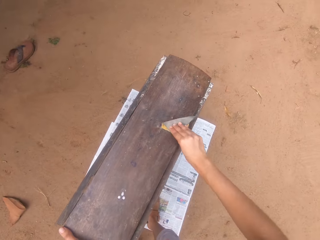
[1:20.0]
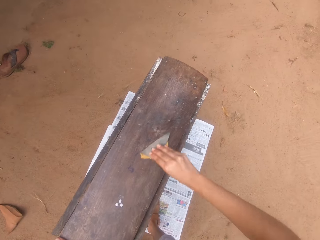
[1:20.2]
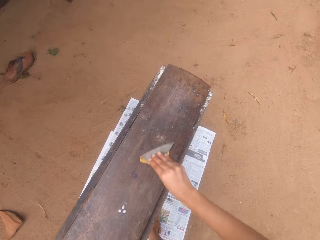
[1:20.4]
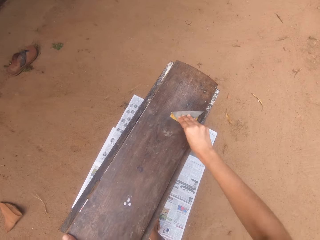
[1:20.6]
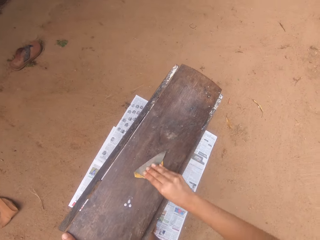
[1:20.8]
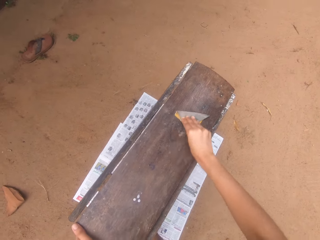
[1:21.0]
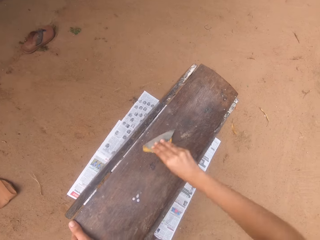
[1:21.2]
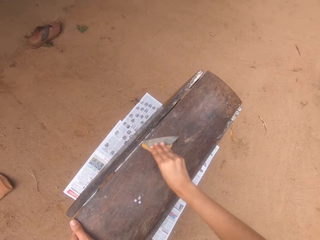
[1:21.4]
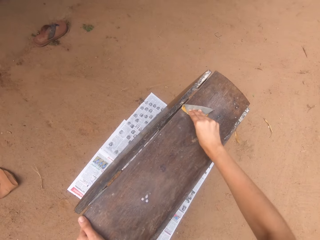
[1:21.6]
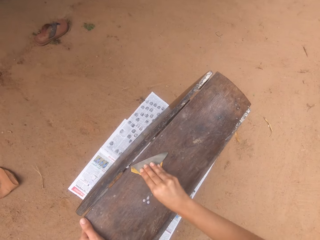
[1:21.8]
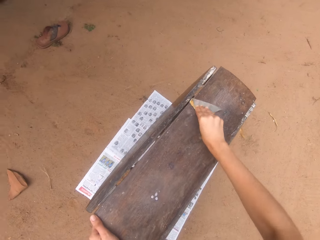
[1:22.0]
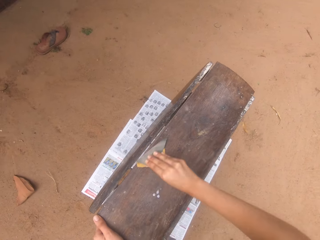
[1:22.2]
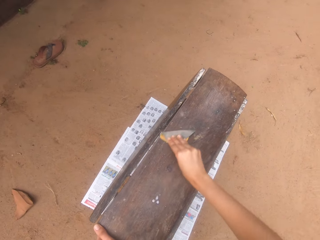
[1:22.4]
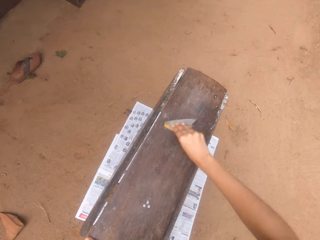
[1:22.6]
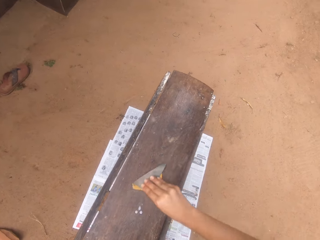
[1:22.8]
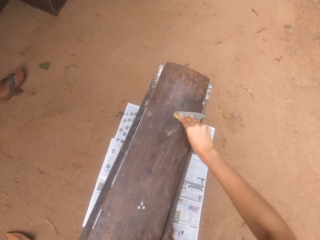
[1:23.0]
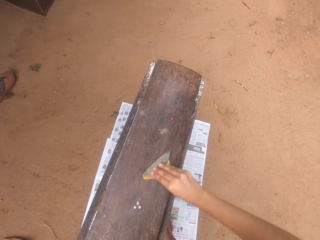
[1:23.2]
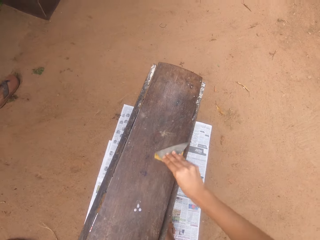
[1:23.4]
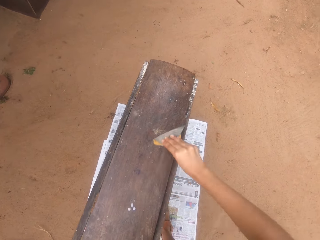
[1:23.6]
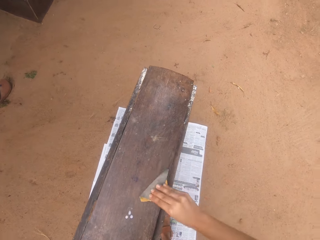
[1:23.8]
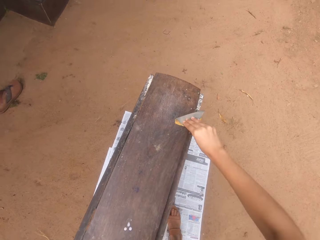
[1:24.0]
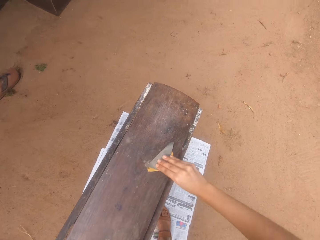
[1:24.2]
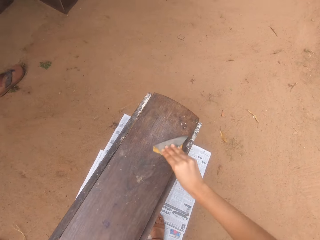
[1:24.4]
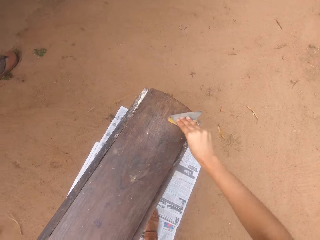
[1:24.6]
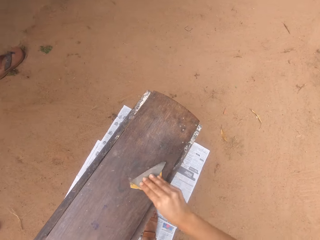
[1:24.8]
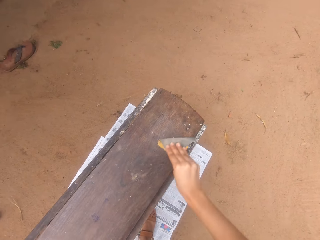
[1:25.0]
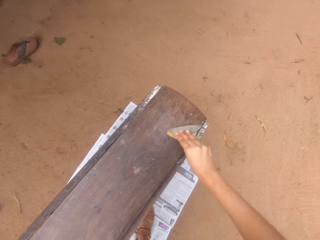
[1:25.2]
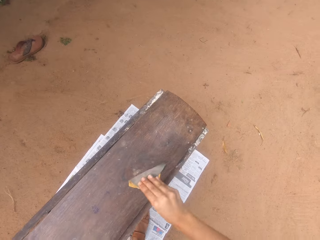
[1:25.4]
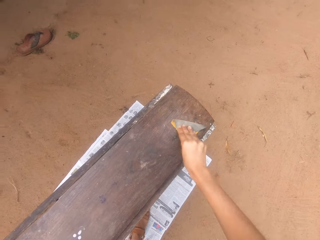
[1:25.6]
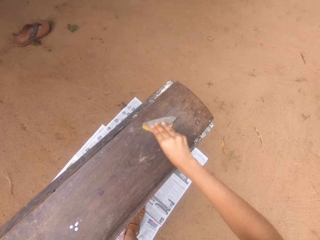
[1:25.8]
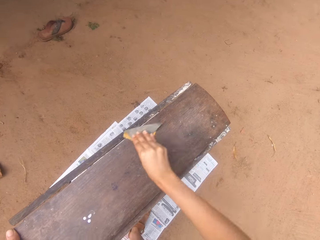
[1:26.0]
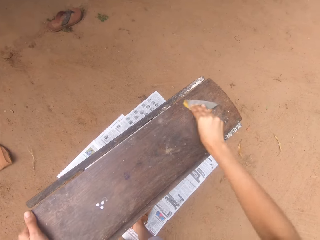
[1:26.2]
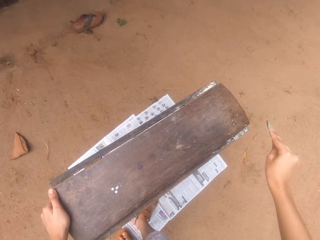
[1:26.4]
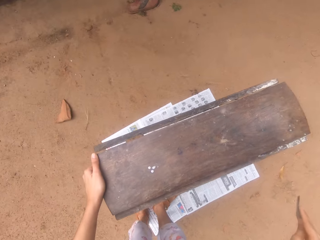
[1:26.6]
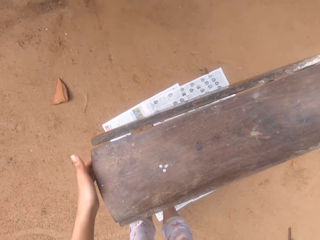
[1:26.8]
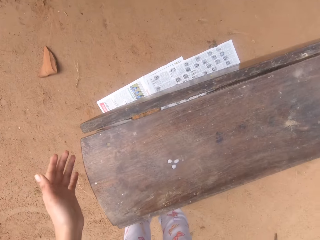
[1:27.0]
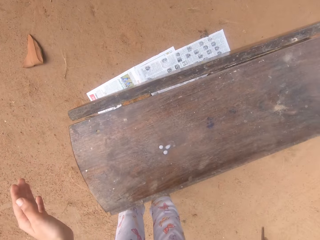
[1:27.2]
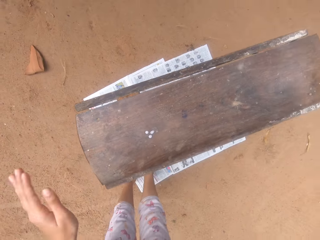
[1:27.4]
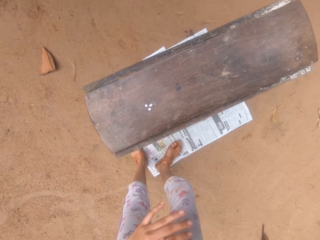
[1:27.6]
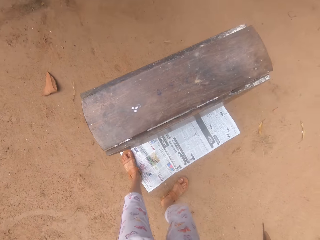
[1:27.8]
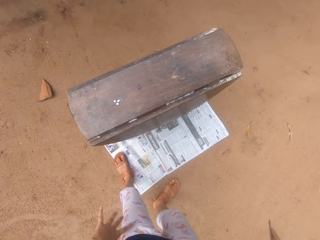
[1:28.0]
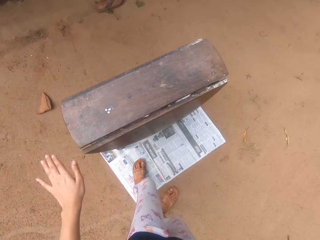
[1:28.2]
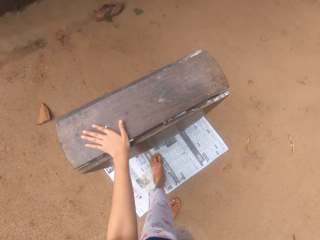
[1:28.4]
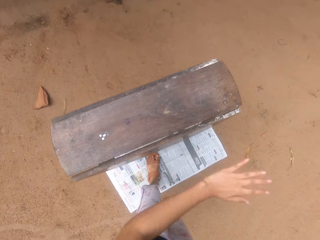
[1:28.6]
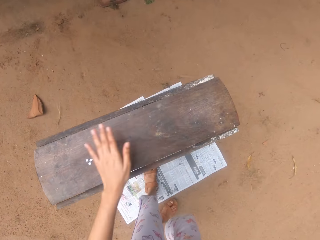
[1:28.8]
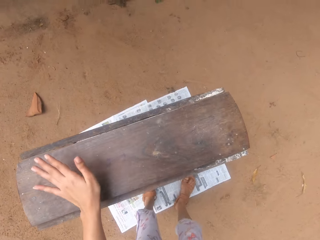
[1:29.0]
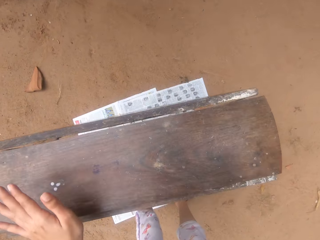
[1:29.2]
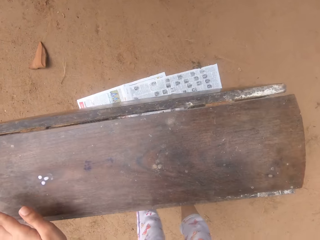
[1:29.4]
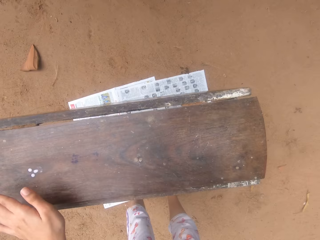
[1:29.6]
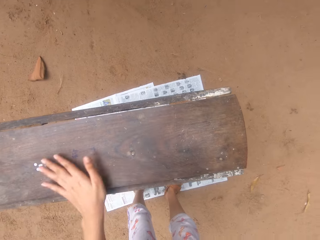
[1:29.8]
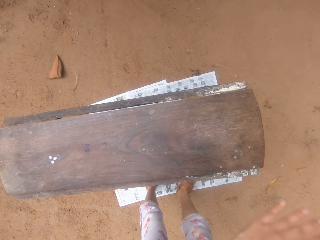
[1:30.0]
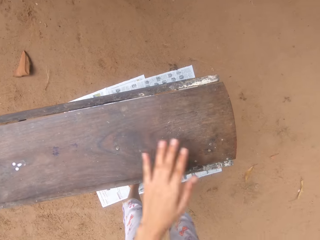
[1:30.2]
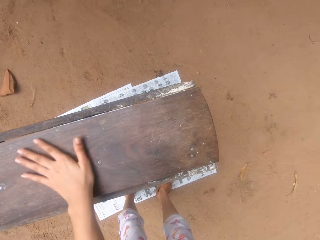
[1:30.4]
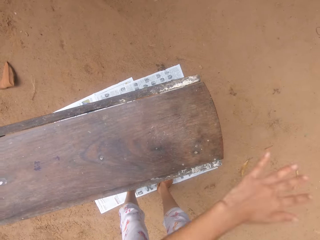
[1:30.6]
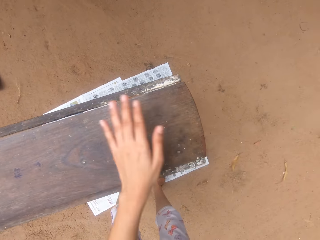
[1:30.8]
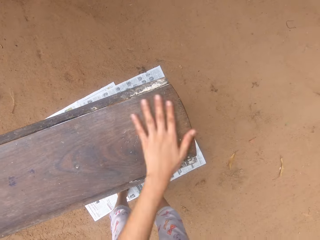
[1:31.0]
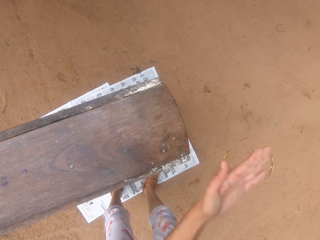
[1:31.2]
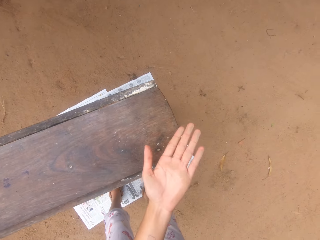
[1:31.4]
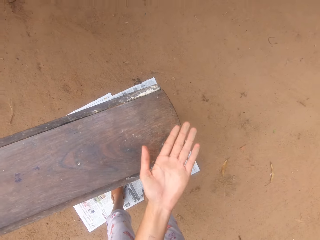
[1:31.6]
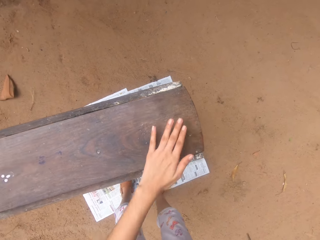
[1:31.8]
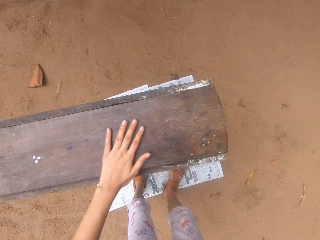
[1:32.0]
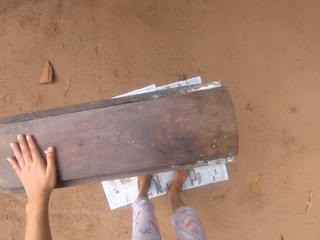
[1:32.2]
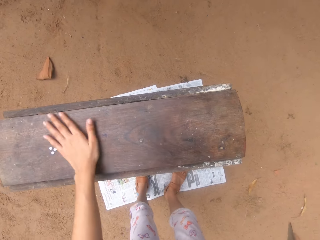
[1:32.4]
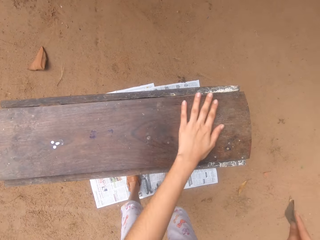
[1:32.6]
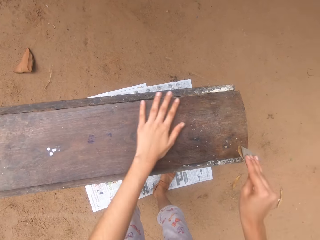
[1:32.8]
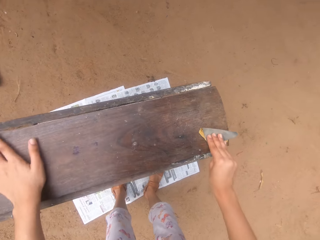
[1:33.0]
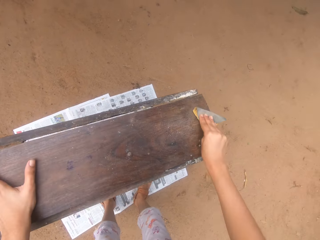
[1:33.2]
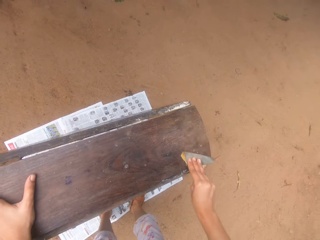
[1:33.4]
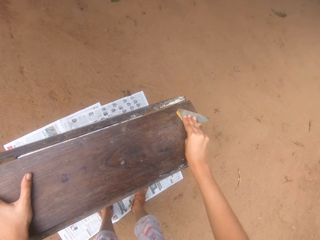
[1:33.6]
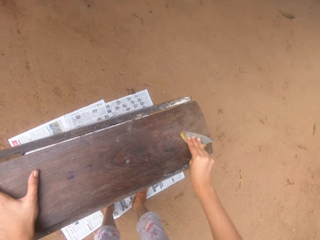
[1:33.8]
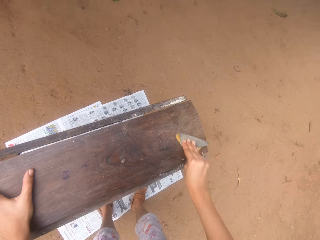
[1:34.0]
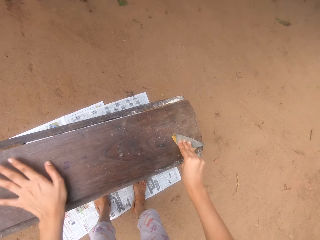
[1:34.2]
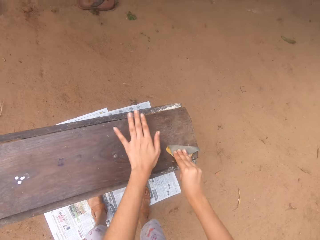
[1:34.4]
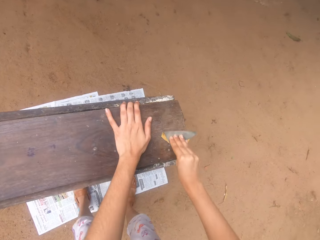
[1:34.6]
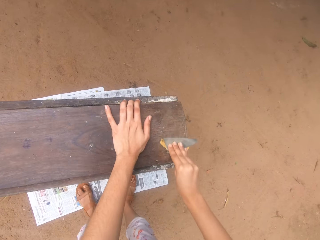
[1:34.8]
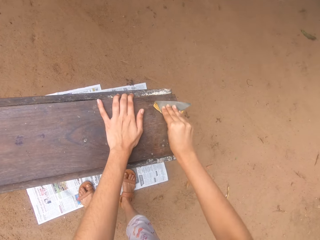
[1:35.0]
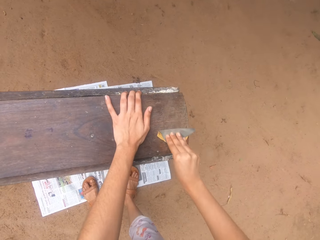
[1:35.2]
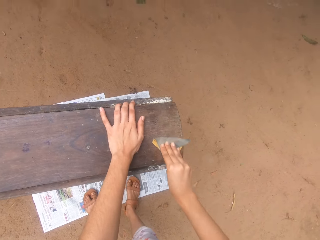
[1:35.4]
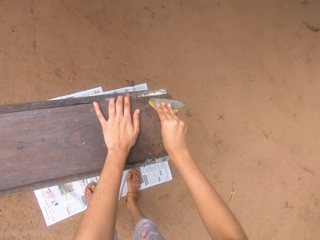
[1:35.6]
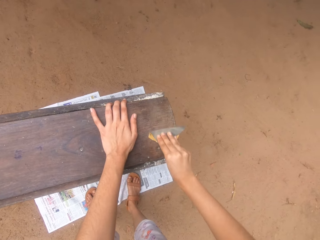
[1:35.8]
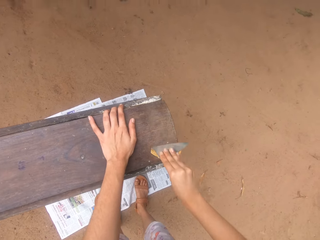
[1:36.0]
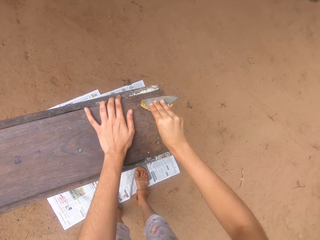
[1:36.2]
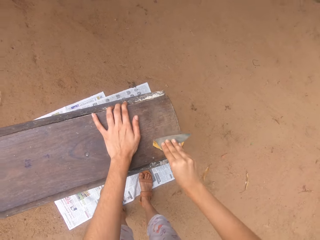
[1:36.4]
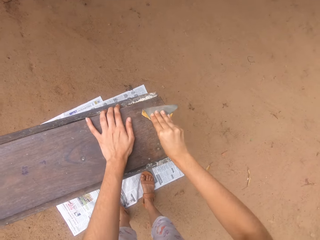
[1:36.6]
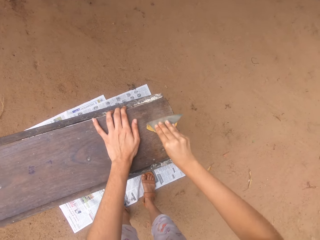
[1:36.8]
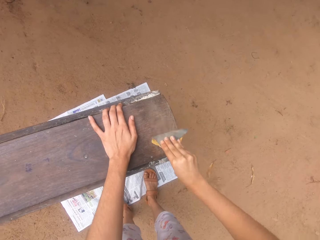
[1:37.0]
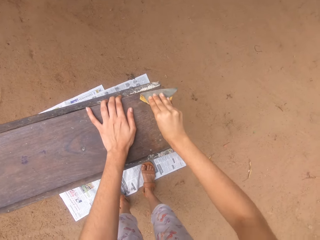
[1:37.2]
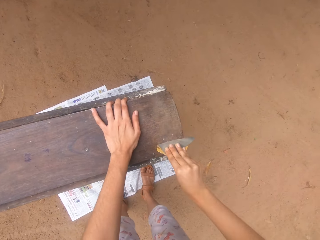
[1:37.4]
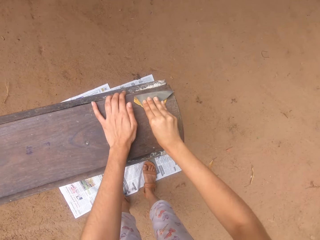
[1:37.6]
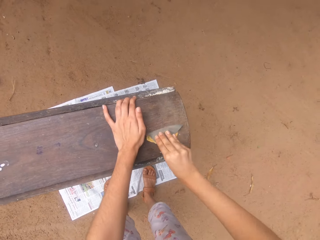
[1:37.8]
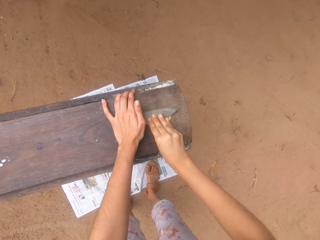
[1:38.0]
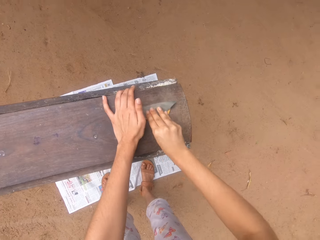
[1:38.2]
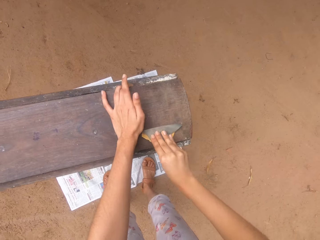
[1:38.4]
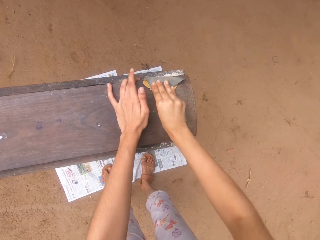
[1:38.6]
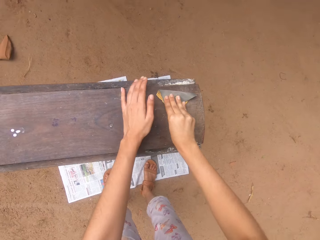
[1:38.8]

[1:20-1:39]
The camera wearer sands the table with sandpaper. They blow the dust particles. They wipe the table with the left hand. They blow the table. They wipe the table with the left hand. They sand the table with the sandpaper.
